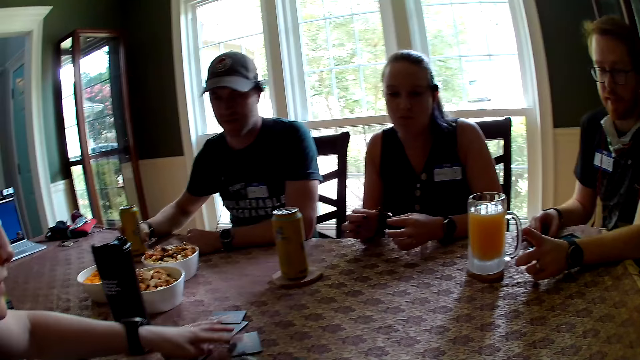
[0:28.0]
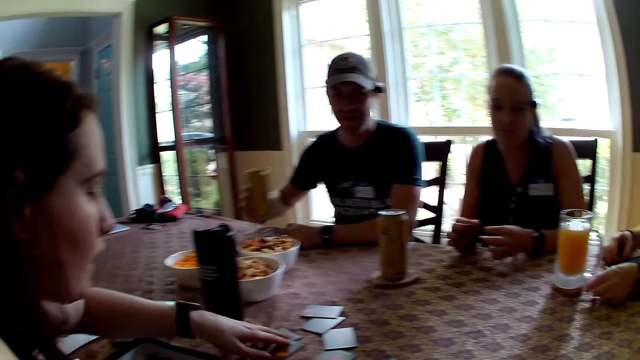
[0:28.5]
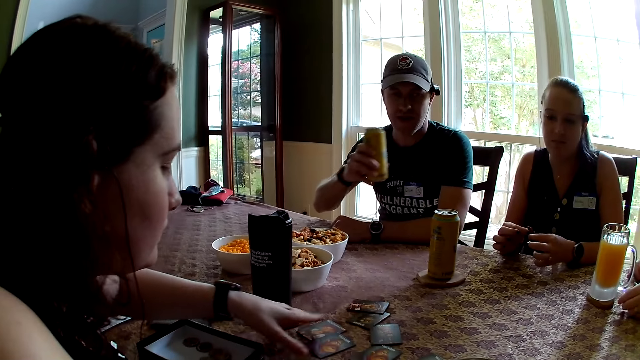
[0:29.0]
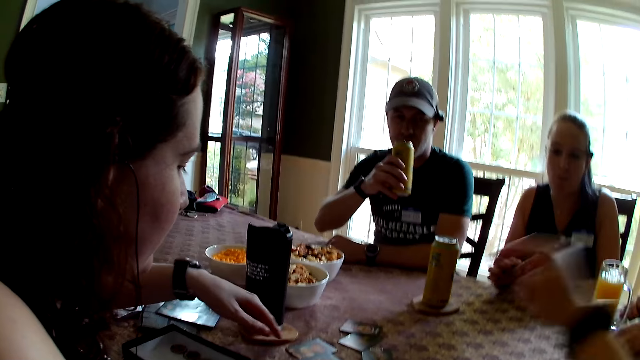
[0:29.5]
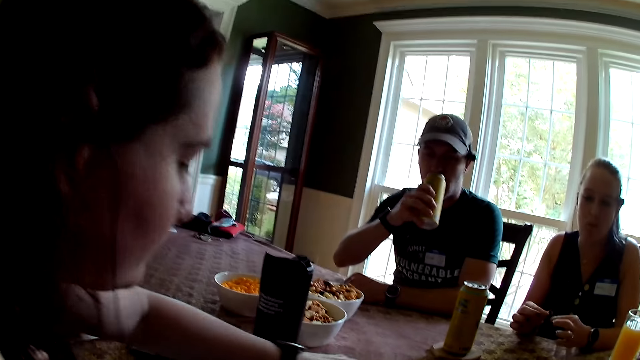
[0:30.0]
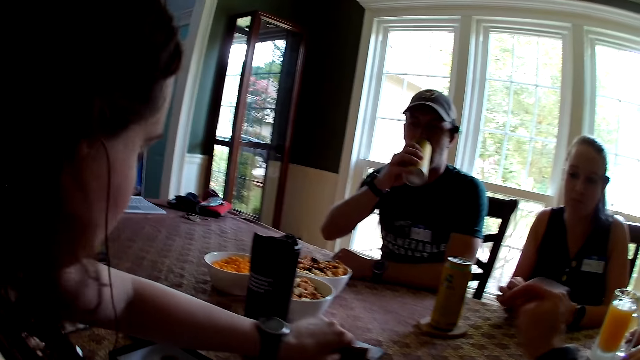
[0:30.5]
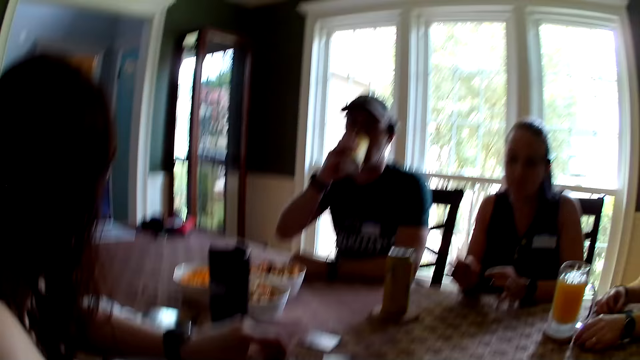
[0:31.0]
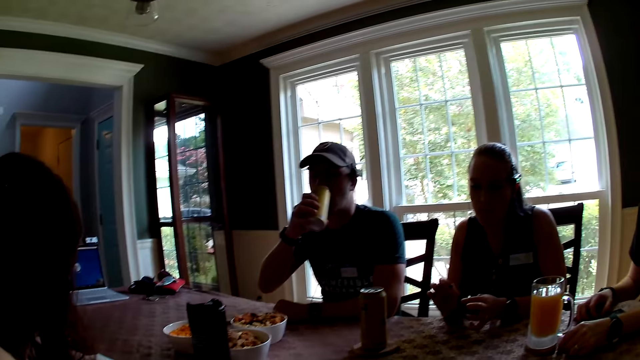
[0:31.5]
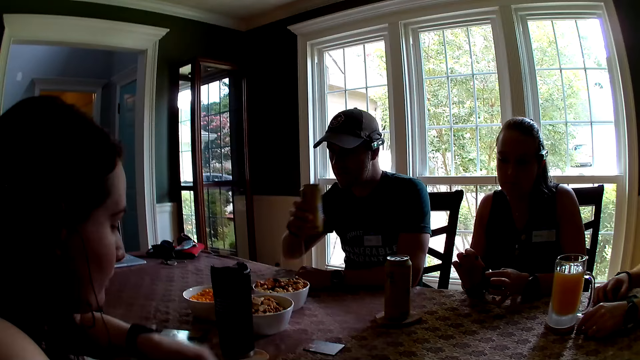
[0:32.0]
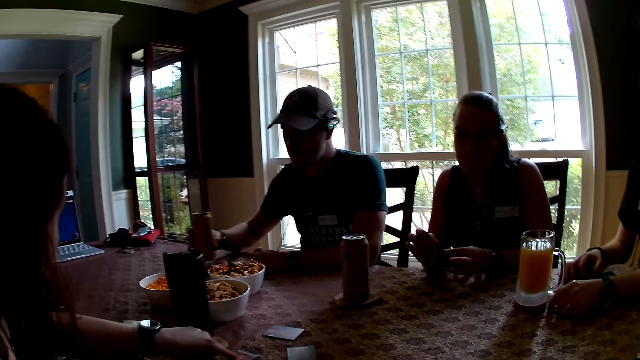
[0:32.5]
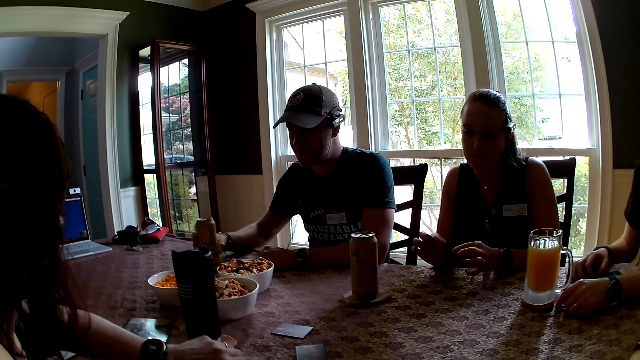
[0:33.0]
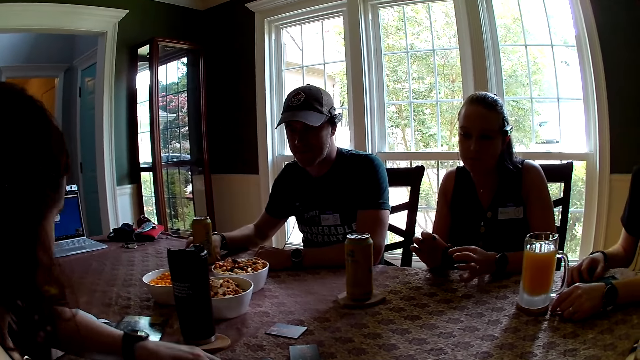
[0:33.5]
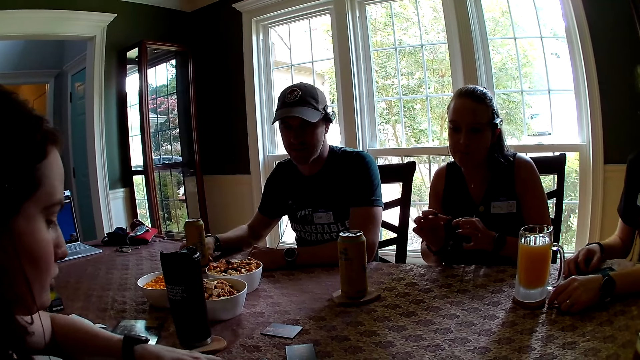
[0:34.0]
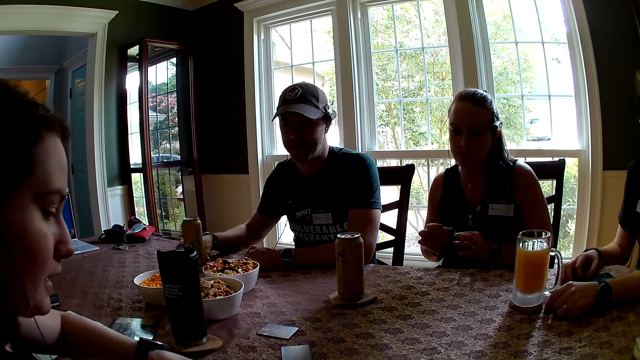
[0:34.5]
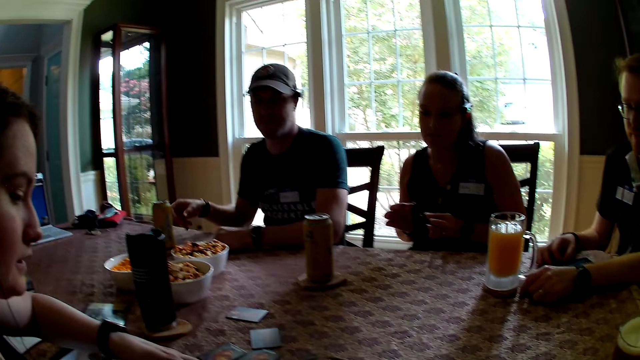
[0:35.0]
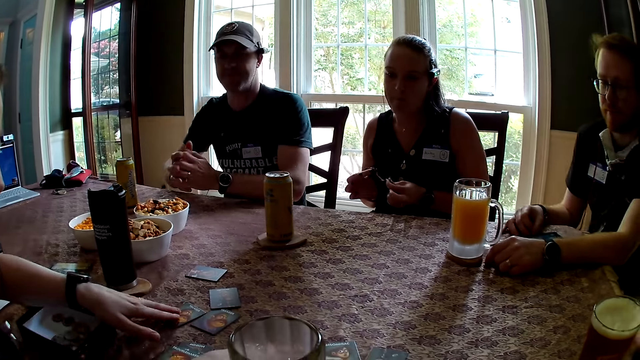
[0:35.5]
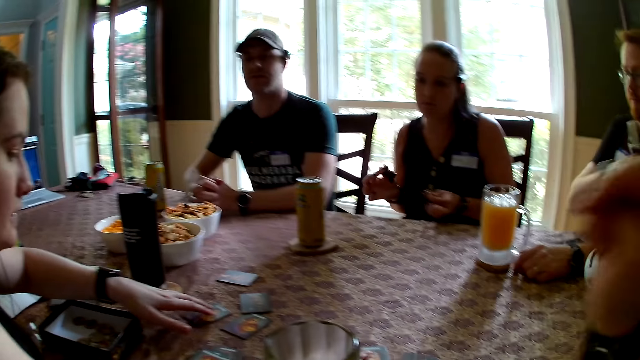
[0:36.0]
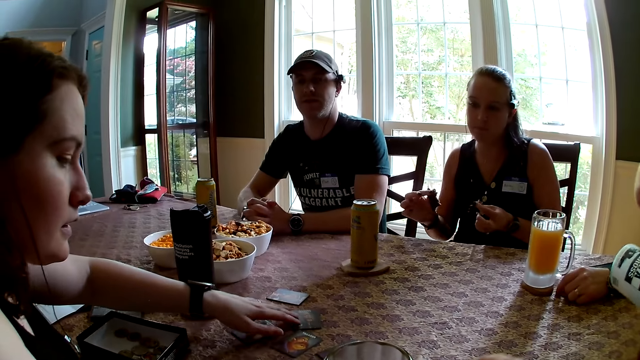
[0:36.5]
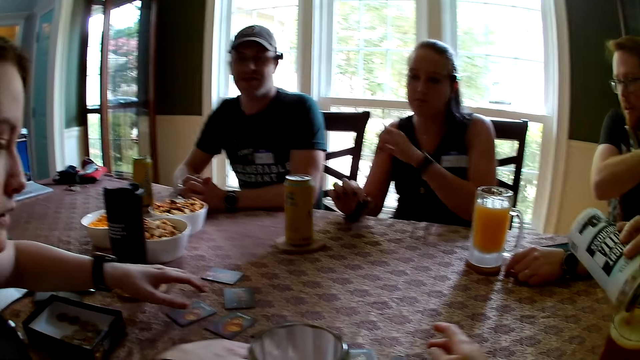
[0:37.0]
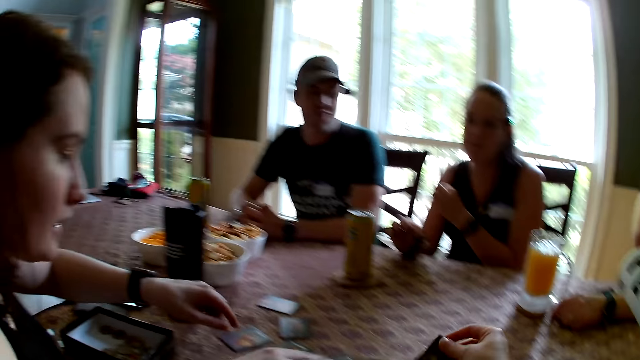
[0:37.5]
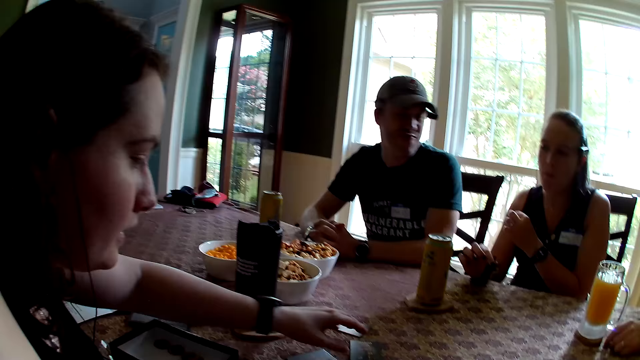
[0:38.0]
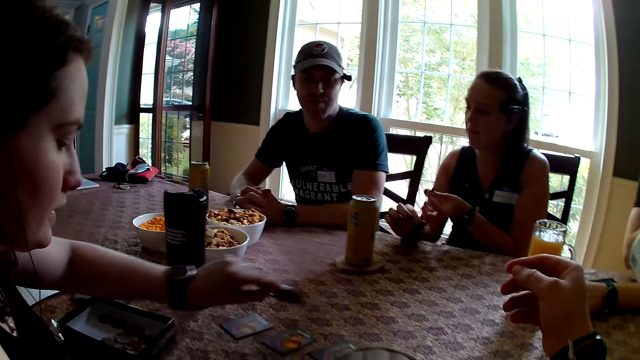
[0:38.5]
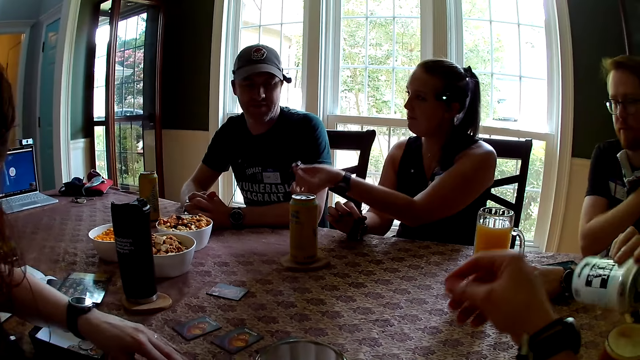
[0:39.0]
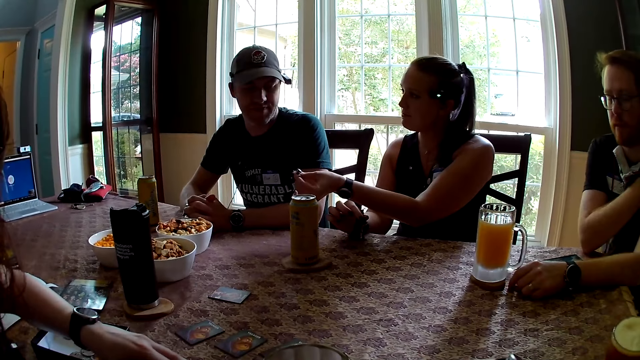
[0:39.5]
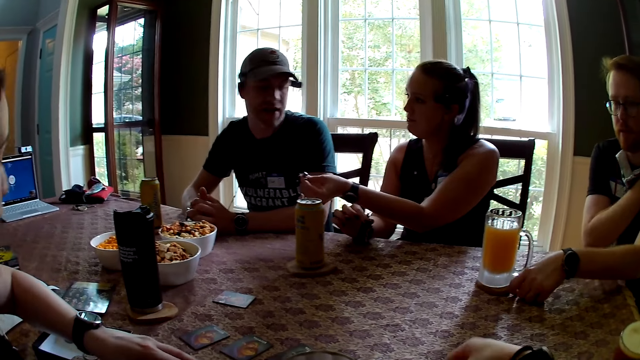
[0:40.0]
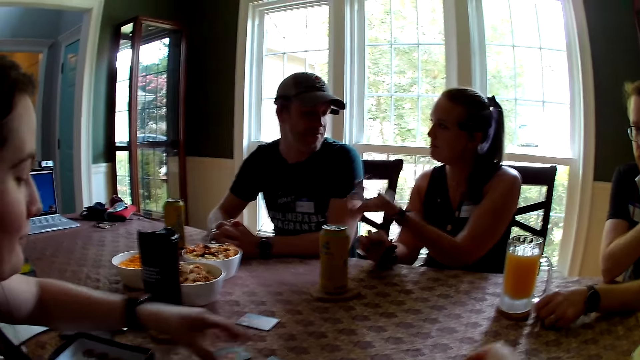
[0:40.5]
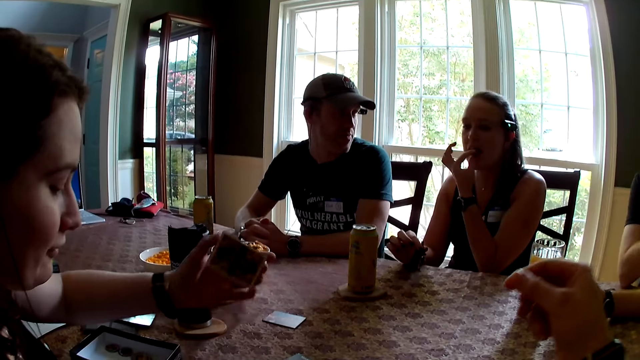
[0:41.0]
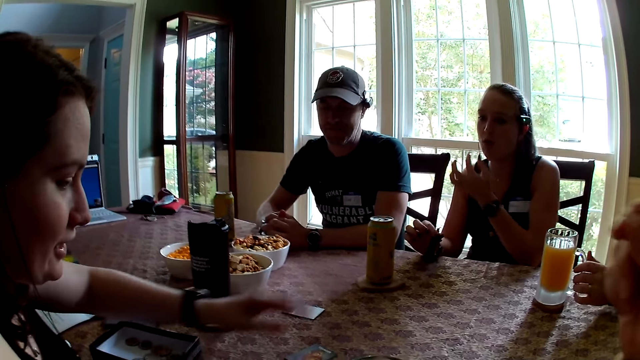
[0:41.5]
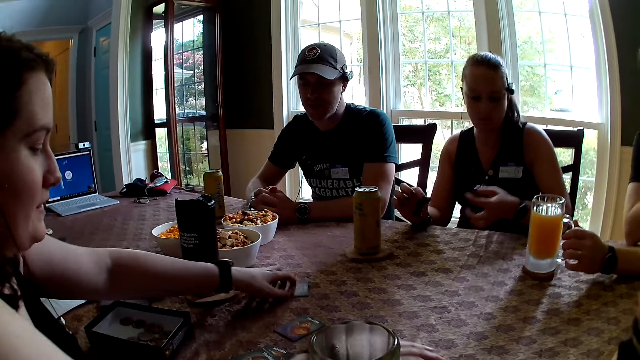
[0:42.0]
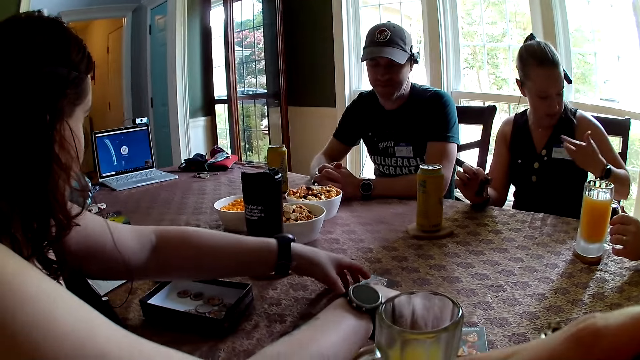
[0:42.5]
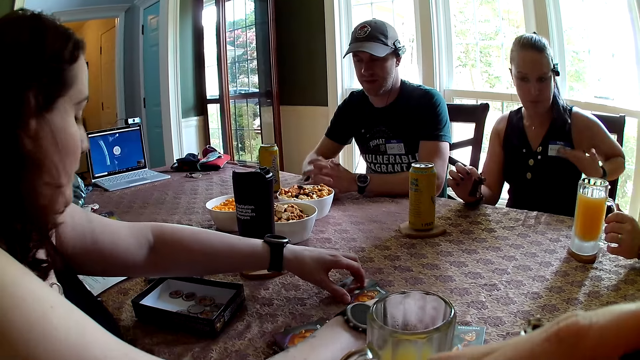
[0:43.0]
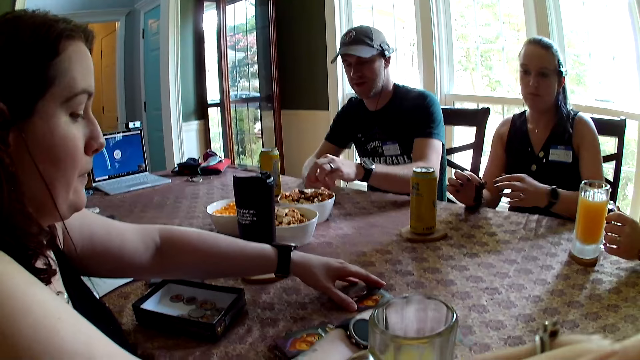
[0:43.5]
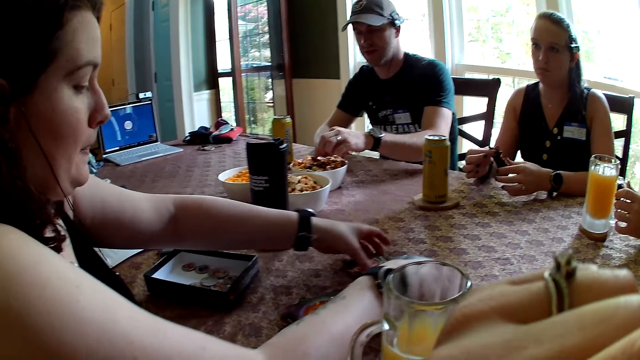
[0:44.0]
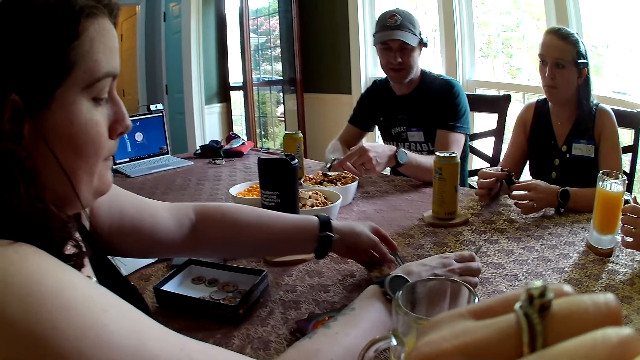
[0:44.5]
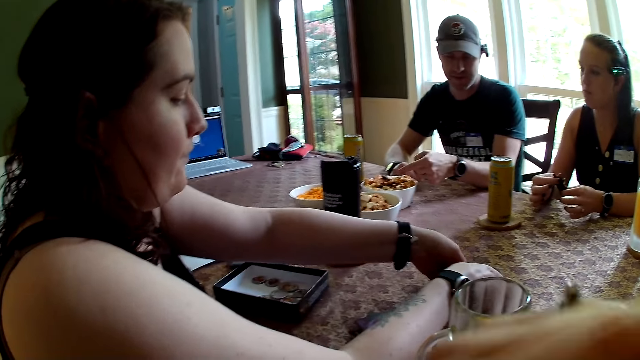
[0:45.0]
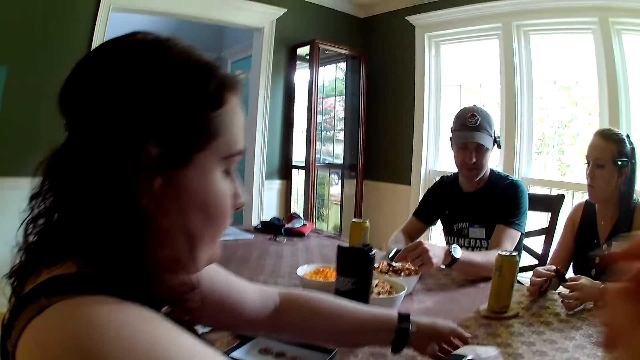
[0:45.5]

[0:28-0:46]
The man carries the can of soda from the coaster with his right hand. The woman adjusts a card on the table with her left hand. The woman adjusts a card on the table with her left hand again. The camera wearer touches a card on the table with her right hand. The man drinks from the can of soda in his right hand. The woman picks a card from the table with her left hand. The man drops the can of soda on the coaster with his right hand. The woman adjusts a card on the table with her left hand. The man holds his right hand with his left hand. The woman adjusts a card on the table with her left hand. Another woman tears the chocolate in her left hand with her right hand. The man places both hands on the table. The first woman adjusts a card on the table with her left hand. The other woman places her right hand on the table. The camera wearer picks a card from the table with her right hand. She drops the card in her right hand on the table. The first woman picks a card from the table with her left hand and drops the card in her left hand on the table. The other woman stretches her left hand towards the man. The first woman arranges the werewolf cards on the table. The camera wearer flips a card on the table with her right hand. She arranges the werewolf cards on the table. The first woman picks a card from the table with her left hand. The other woman eats the chocolate in her left hand. The first woman drops the card in her left hand on the table. Another man holds the cup of fruit juice on the coaster with his left hand. The first woman adjusts a card on the table with her left hand. The other woman touches a tag on her chest with her left hand. The first woman adjusts the cards on the table with her left hand and adjusts the cards on the table with her right hand. The other woman places her left hand on the table and holds the chocolate in her right hand with both hands. The first man touches chin chin in a plate on the table with his left hand. The first woman picks the cards on the table with her right hand and picks the cards on the table with her left hand.

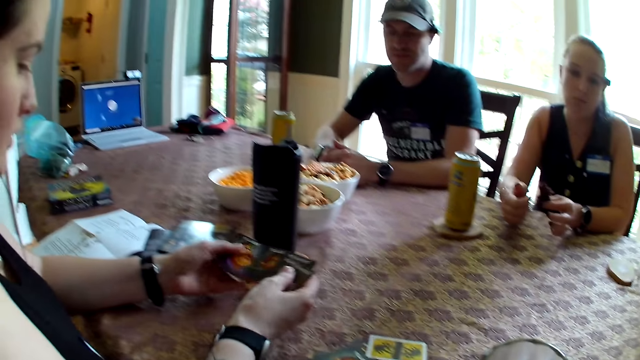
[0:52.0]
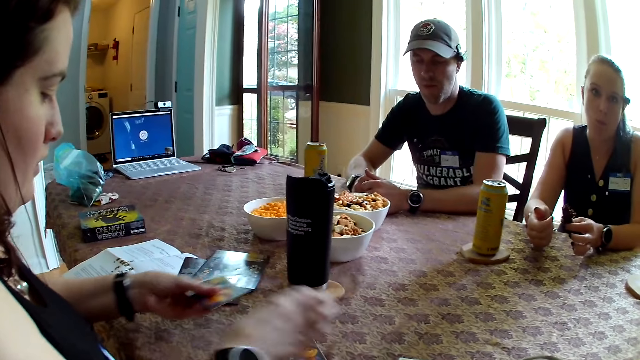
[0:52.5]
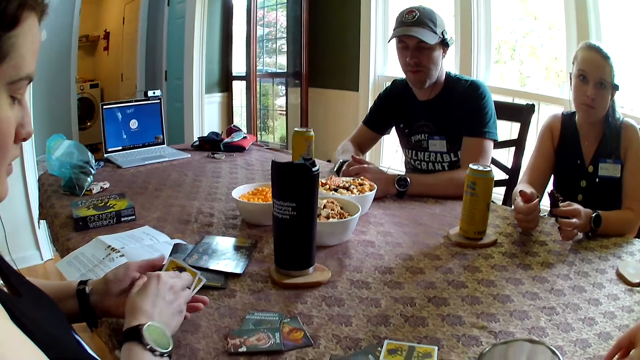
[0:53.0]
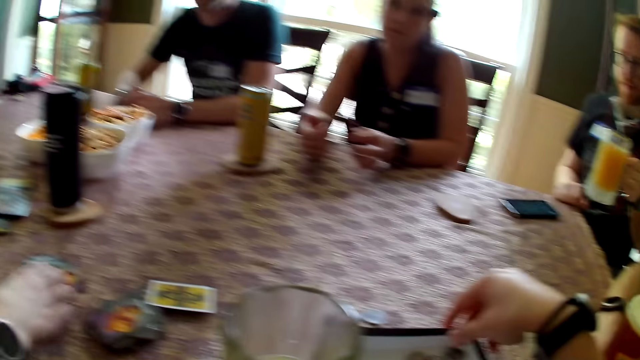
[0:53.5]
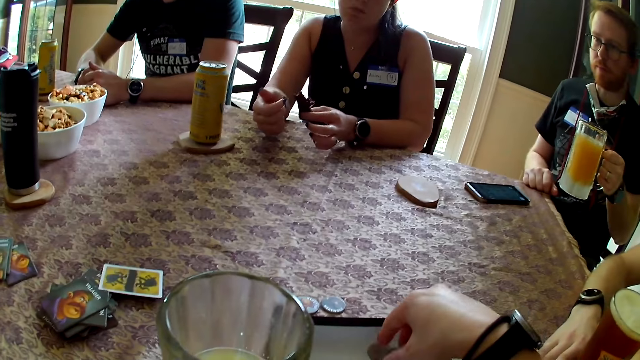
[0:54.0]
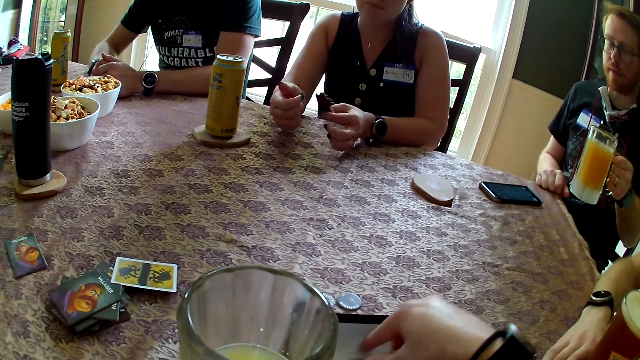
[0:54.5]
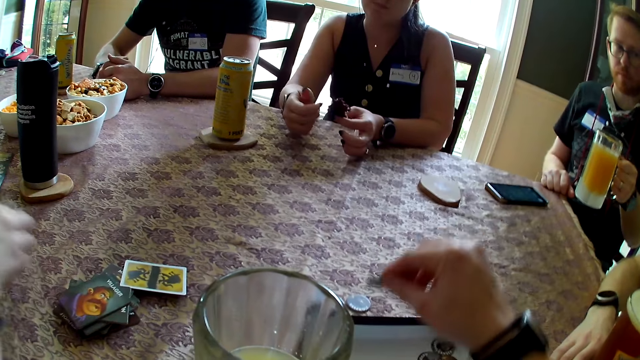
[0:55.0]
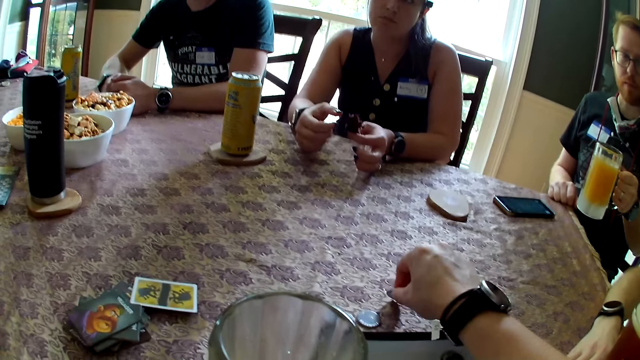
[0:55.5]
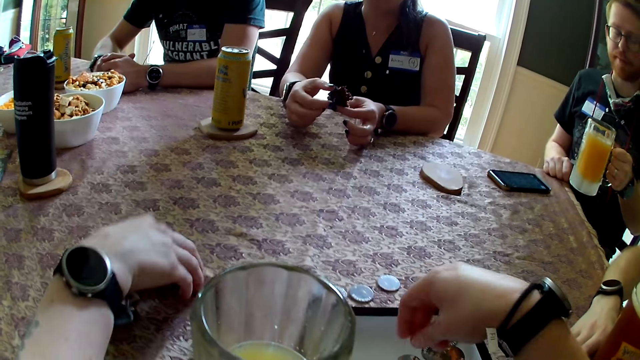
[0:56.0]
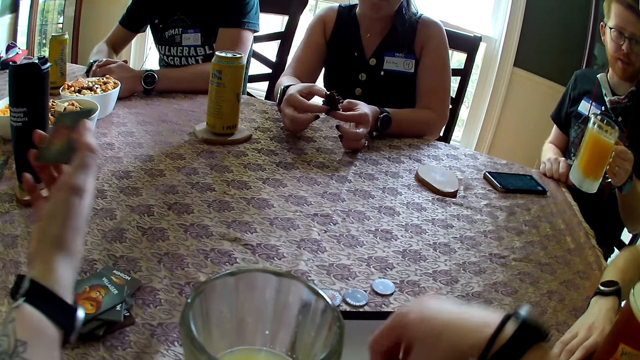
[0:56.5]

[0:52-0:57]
The woman puts her right hand under the table. Another woman drops the cards in her right hand on the table. The other woman flips a card in her left hand with her right hand. The other woman arranges the werewolf cards on the table. The other woman picks a card from the table with her right hand repeatedly. The camera wearer picks a coin from the carton of card game with her right hand. The first woman holds the chocolate with both hands. The camera wearer drops the coin in her right hand on the table. She arranges werewolf tokens on the table. The other woman picks a card from the table with her right hand.
